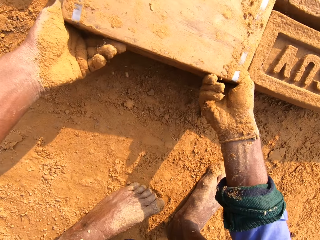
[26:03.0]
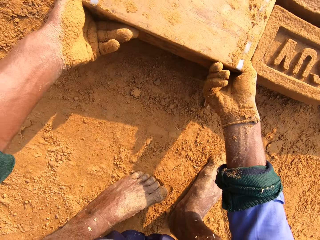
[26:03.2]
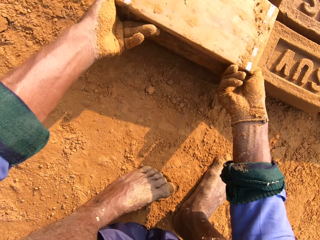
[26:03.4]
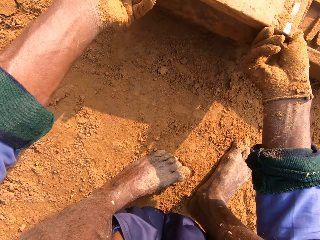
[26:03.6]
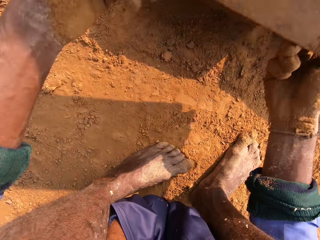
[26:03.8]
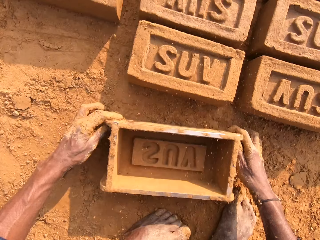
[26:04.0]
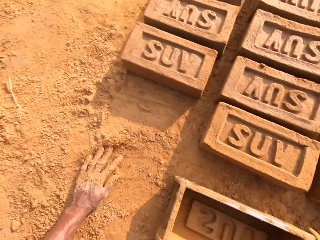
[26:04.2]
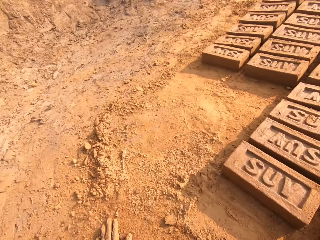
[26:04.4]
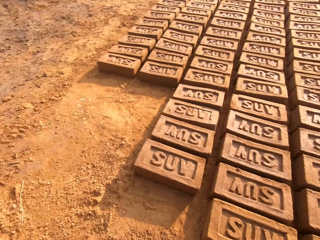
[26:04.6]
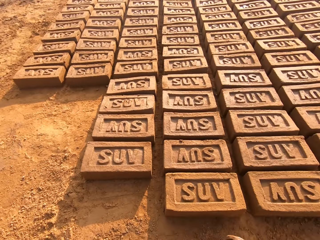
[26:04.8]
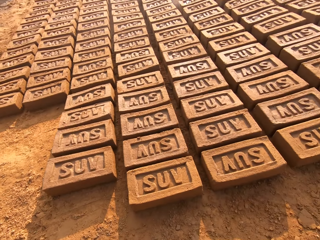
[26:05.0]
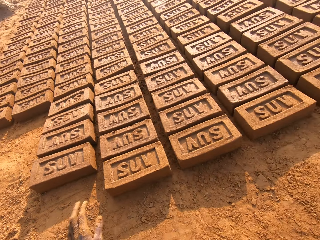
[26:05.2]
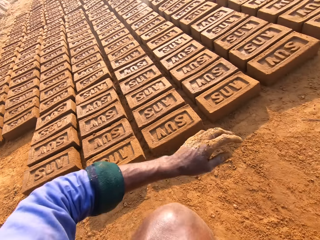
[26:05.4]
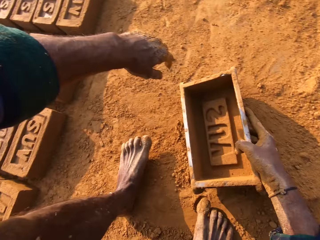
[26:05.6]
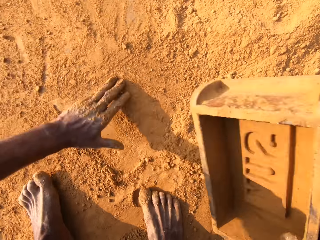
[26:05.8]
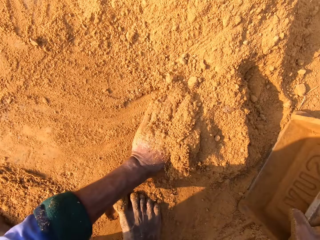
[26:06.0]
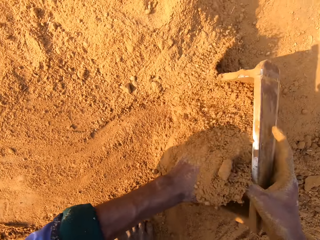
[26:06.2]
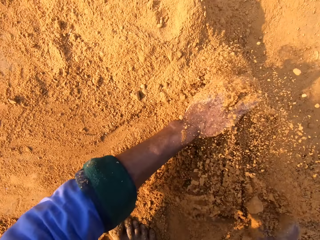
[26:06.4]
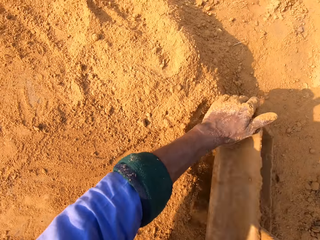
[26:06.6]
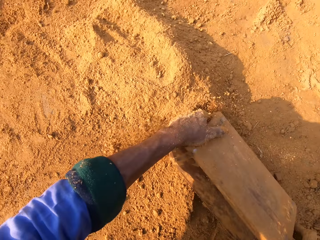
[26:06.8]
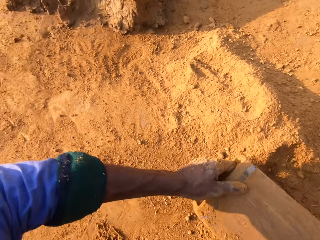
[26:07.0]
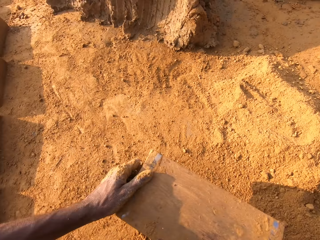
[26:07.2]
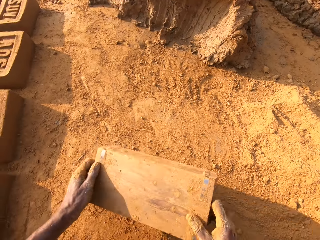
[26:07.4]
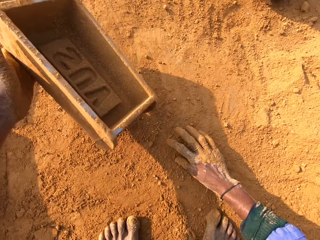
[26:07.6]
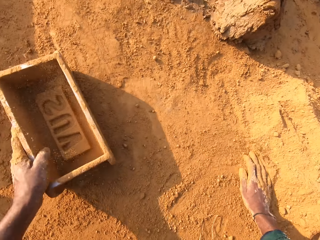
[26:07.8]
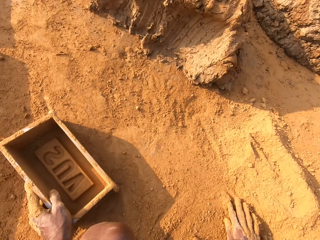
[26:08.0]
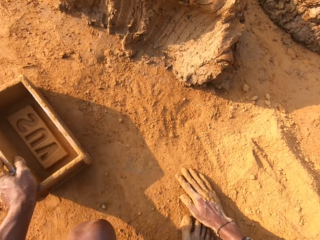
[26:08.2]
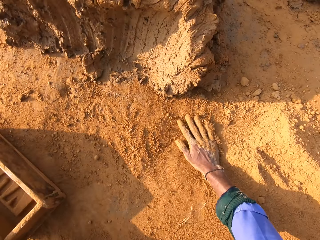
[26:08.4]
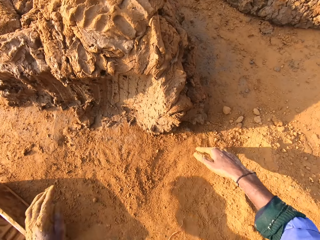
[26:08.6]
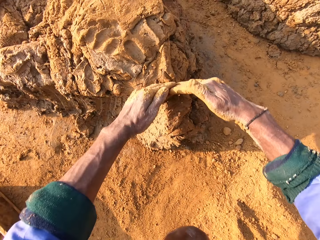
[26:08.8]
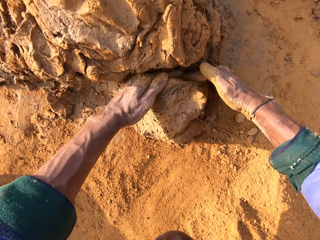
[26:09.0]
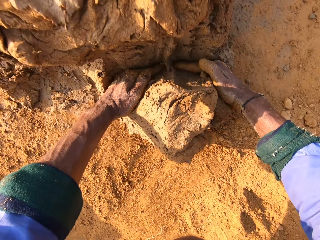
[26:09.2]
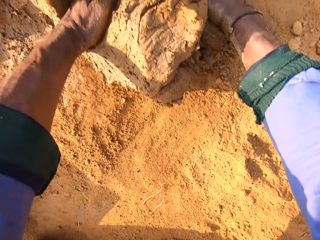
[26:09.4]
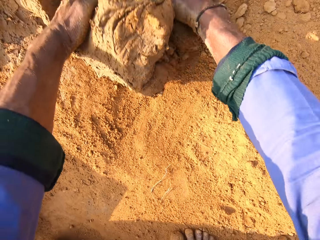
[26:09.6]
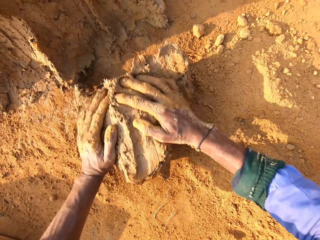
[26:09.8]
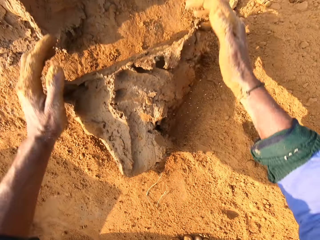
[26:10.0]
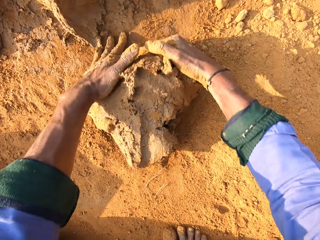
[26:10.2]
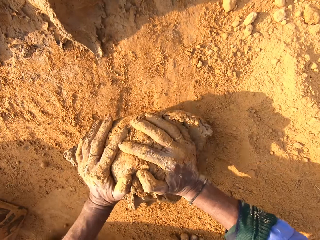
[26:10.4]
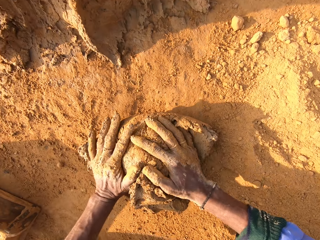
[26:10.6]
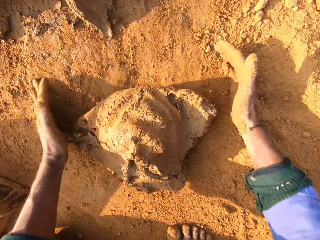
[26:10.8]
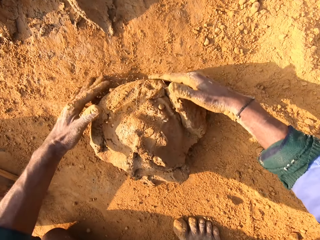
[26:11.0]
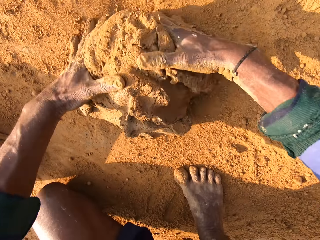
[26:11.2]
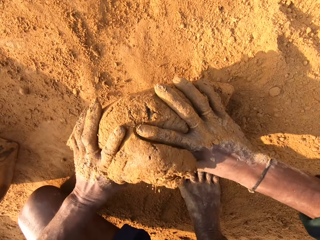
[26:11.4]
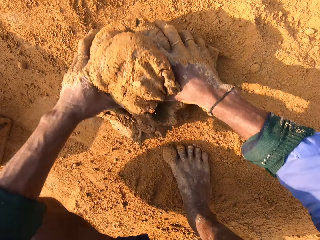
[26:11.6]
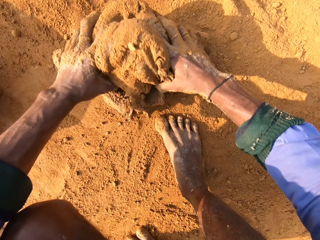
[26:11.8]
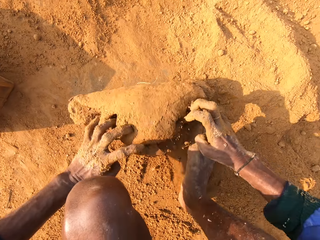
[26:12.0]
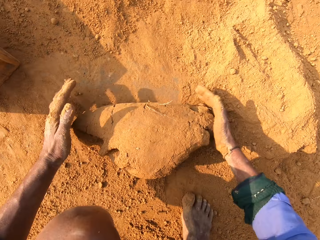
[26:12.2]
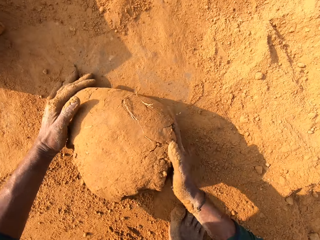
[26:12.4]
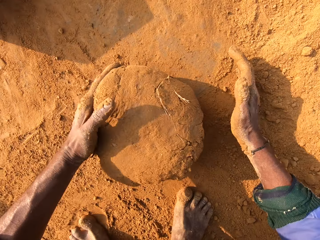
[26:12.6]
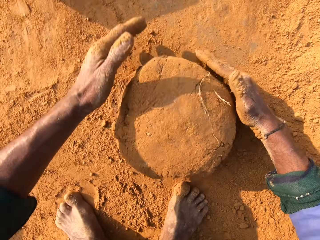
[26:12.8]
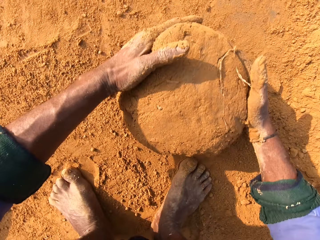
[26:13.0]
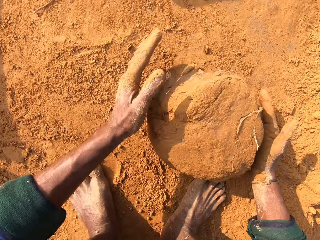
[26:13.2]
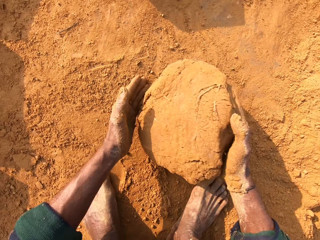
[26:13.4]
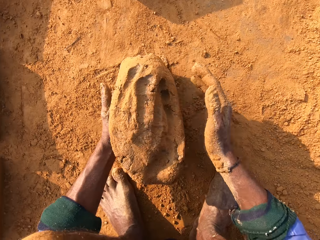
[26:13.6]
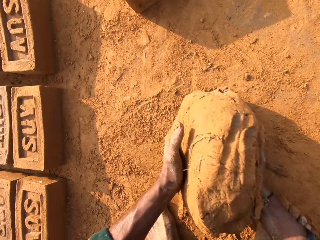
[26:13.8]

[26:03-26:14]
The camera wearer flips around the brick mold over on the ground. They remove the brick from the brick mold. They collect soil with the brick mold and pour out the soil. They scoop molding clay with their hands. They roll the molding clay on the ground and mold the clay with their hand.

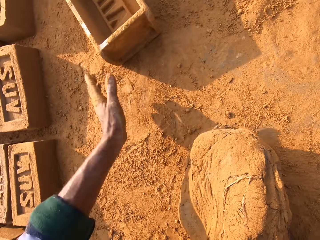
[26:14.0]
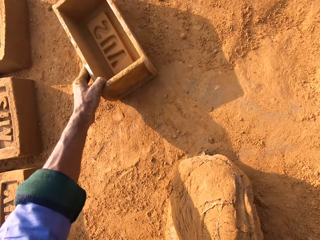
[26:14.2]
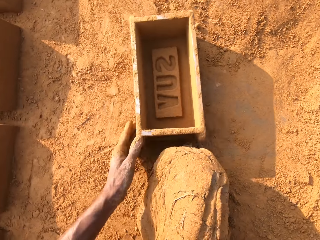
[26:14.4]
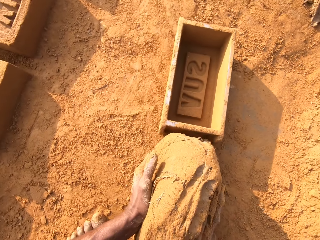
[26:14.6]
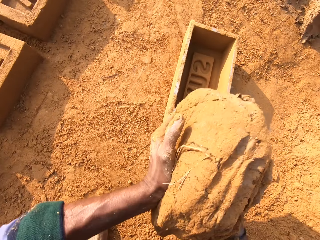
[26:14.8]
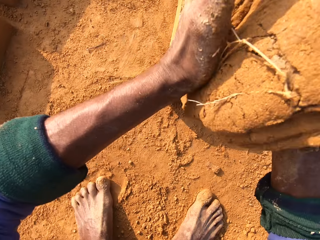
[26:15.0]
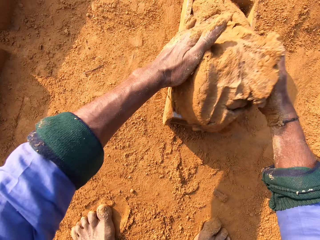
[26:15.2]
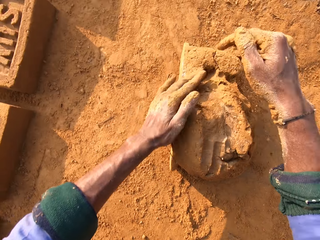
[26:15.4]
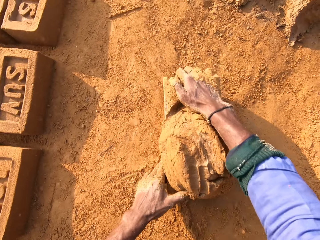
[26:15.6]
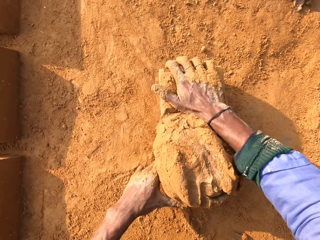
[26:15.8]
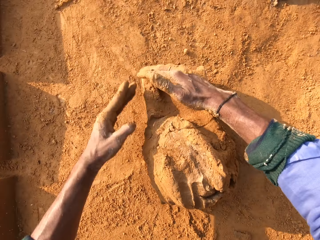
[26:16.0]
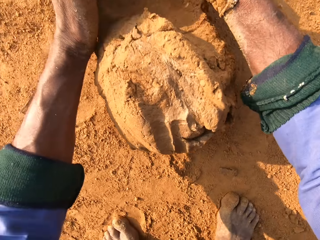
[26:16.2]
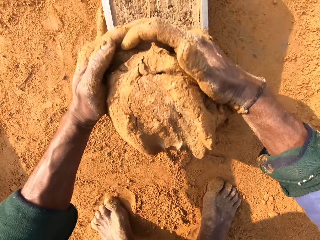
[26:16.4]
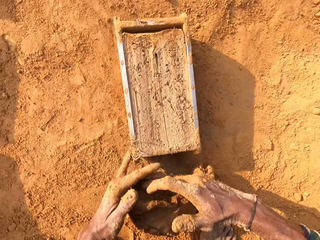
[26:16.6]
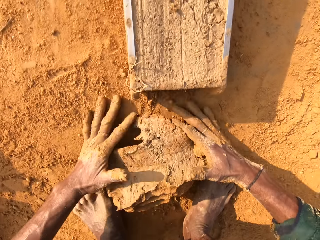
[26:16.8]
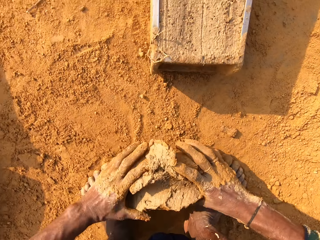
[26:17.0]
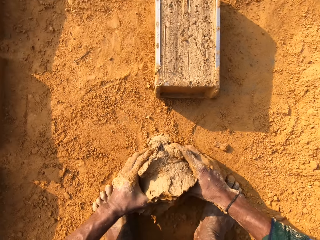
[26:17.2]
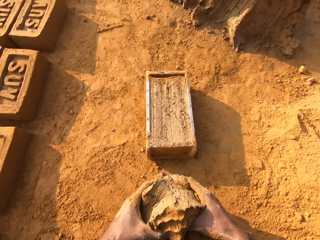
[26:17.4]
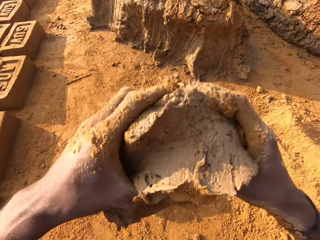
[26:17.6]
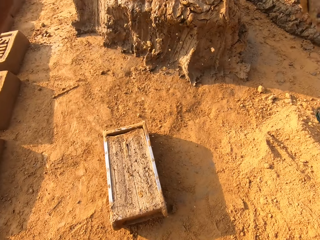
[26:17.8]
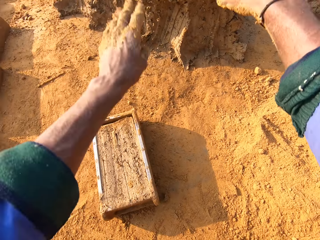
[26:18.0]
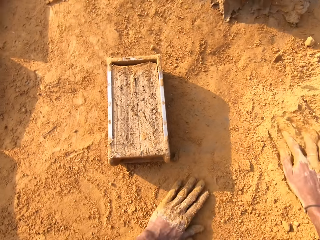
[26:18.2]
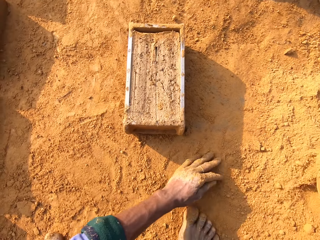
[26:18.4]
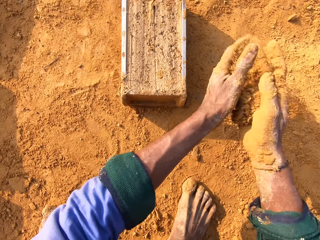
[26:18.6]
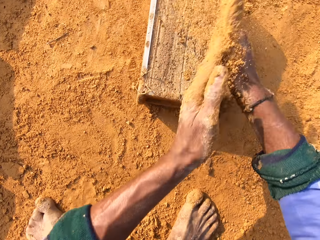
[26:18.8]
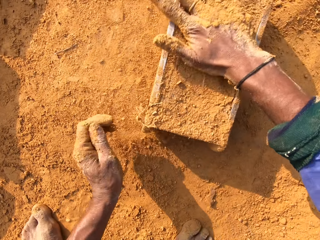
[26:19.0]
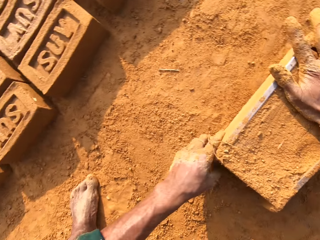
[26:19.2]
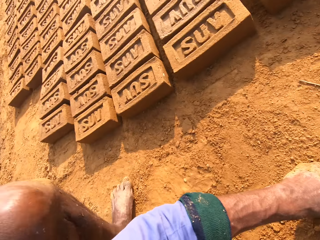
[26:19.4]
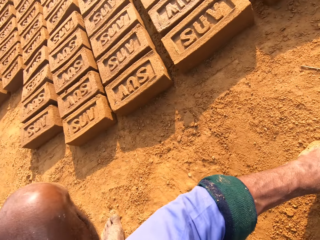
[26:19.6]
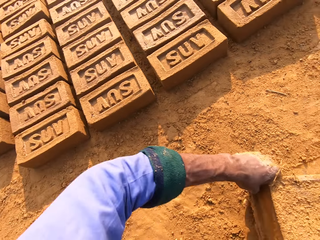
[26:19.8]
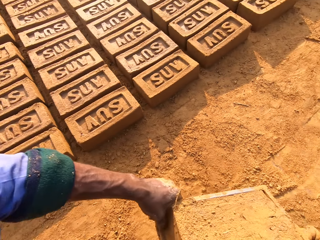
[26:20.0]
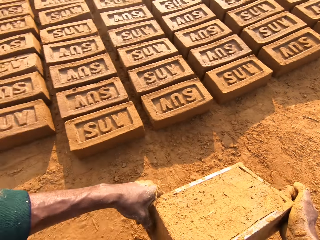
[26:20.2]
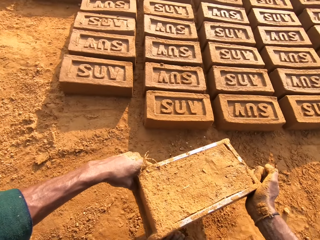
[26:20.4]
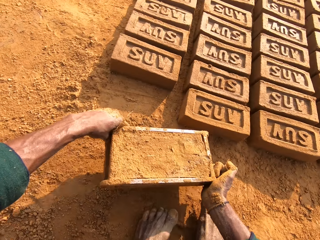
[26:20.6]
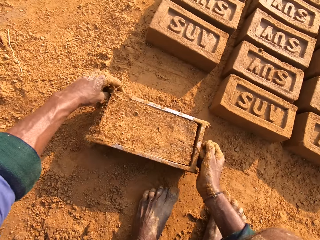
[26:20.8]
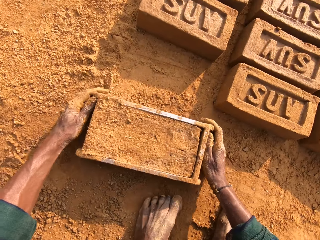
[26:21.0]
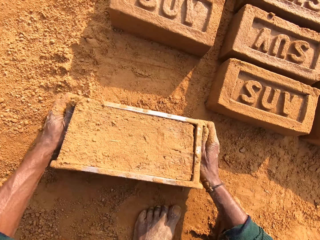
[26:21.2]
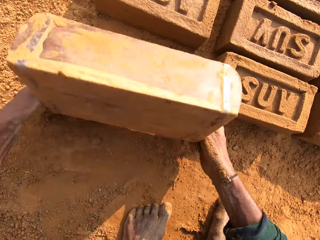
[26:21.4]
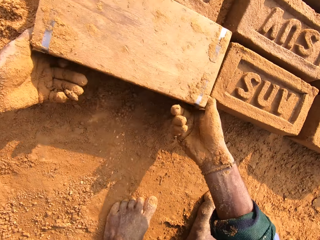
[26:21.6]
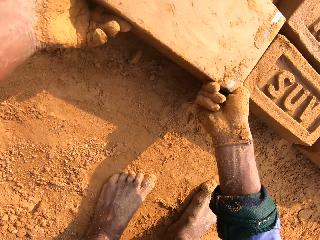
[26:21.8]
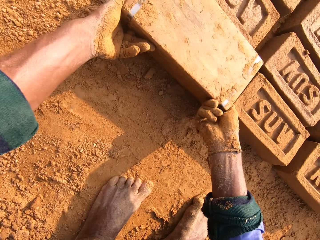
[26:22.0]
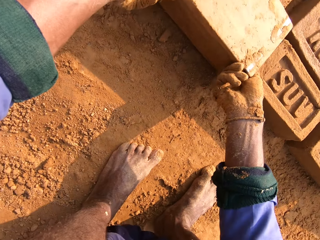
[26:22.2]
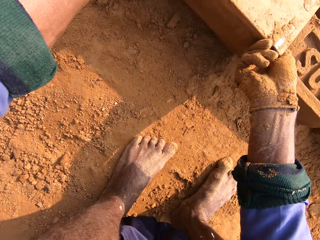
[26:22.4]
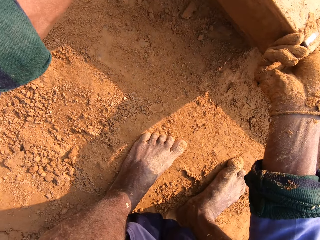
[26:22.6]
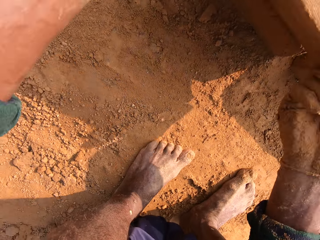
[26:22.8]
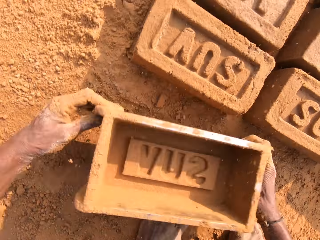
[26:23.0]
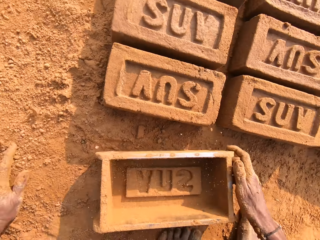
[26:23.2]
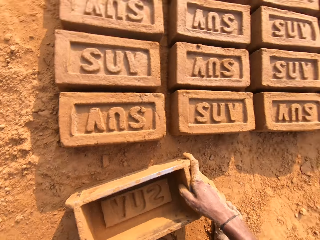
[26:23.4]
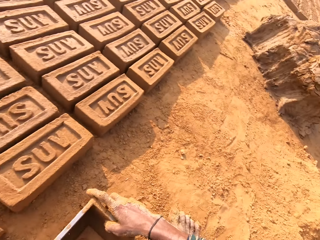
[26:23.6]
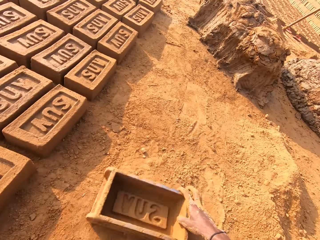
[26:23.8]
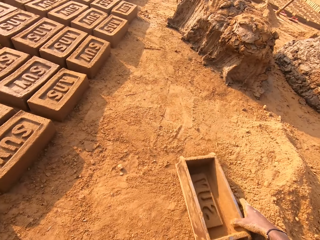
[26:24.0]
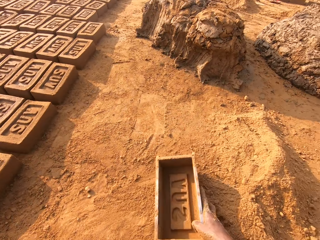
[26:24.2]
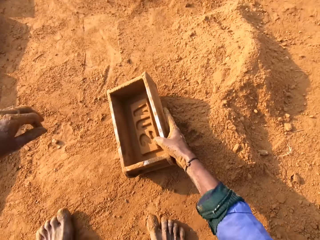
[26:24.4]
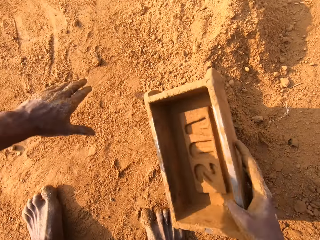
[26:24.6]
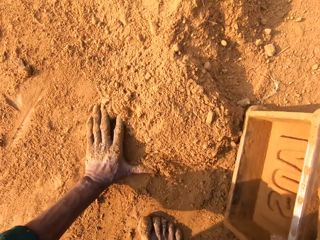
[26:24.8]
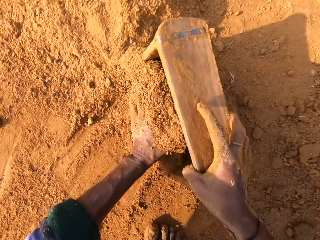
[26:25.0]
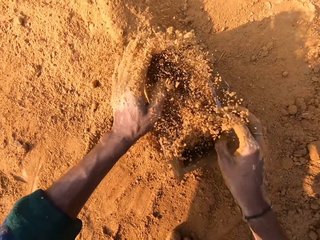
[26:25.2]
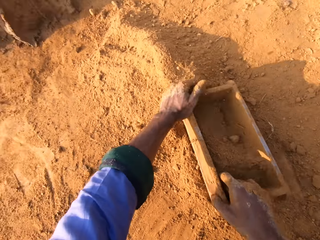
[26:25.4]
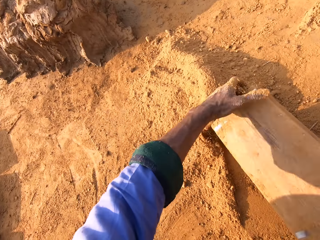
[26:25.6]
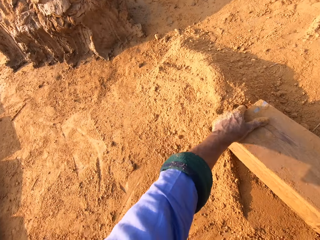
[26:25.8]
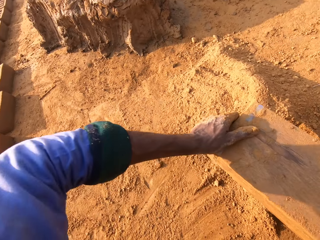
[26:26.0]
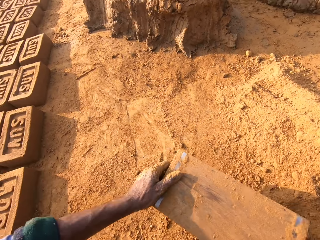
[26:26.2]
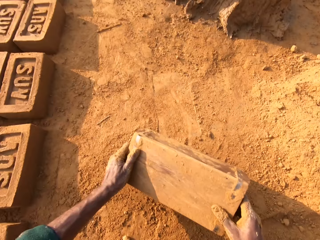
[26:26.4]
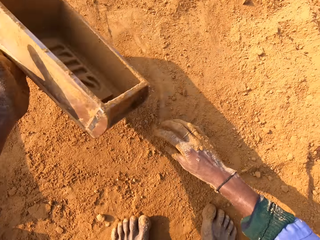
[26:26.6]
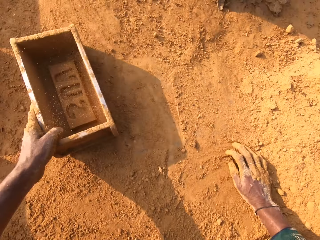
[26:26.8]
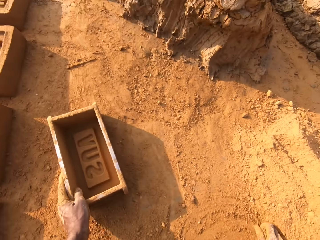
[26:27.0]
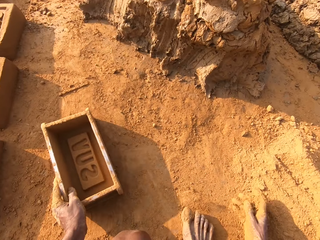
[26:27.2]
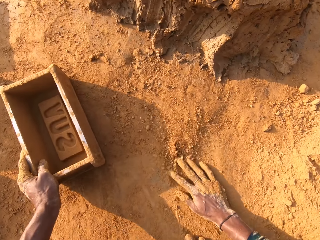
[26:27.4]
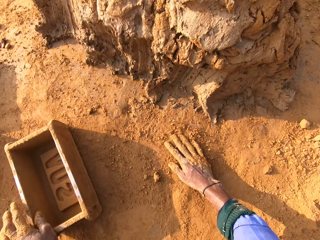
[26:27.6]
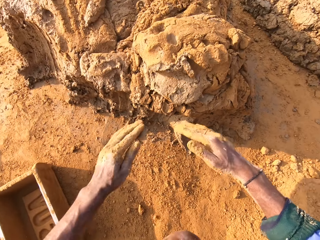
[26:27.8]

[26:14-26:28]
The camera wearer pulls the brick mold closer. They put molding clay in the brick mold. They remove extra molding clay from the brick. They throw small clay on the big clay. They rub their hand with soil. They cover the brick with soil. They flip around the brick mold over on the ground. They remove the brick from the brick mold. They collect soil with the brick mold and pour out the soil.
